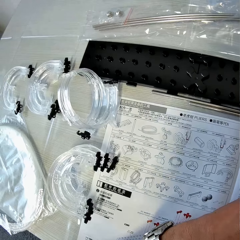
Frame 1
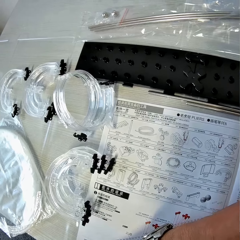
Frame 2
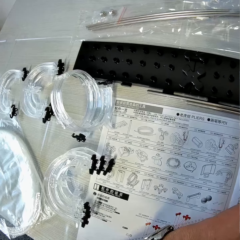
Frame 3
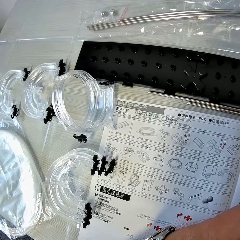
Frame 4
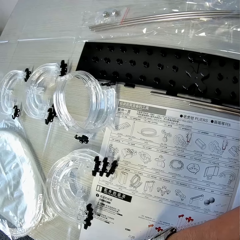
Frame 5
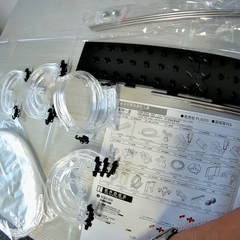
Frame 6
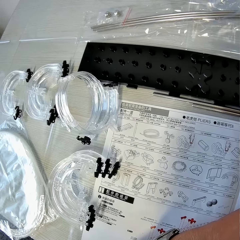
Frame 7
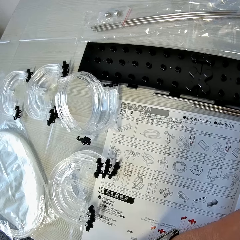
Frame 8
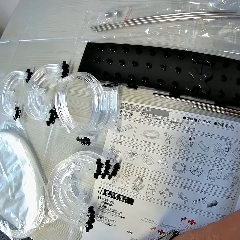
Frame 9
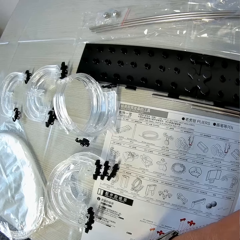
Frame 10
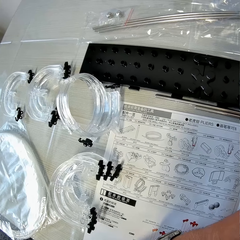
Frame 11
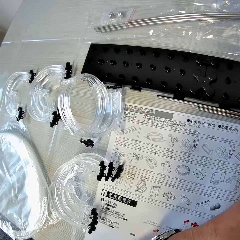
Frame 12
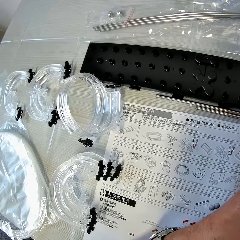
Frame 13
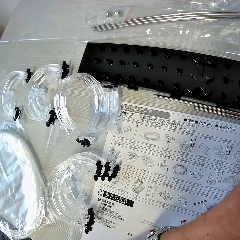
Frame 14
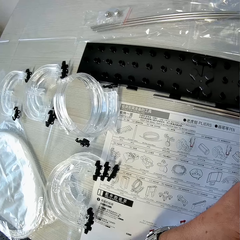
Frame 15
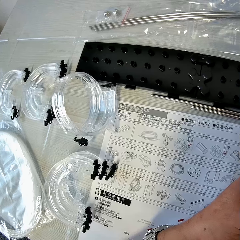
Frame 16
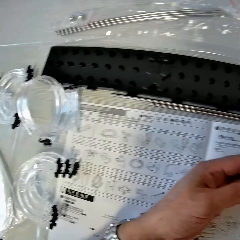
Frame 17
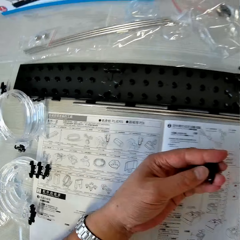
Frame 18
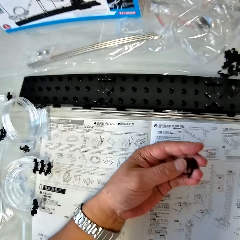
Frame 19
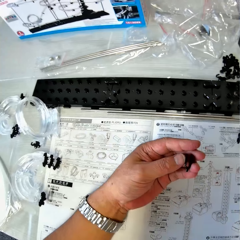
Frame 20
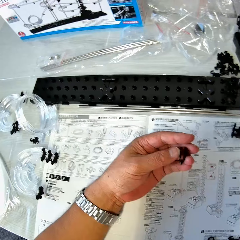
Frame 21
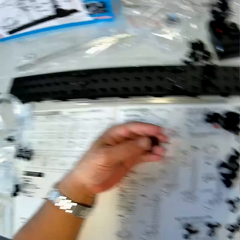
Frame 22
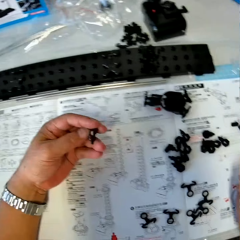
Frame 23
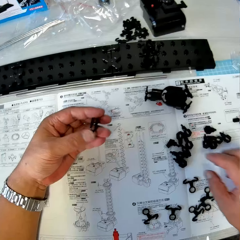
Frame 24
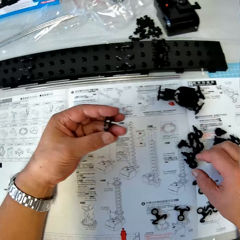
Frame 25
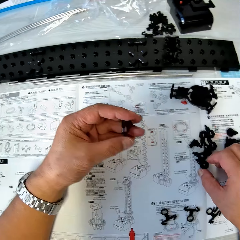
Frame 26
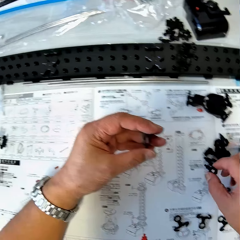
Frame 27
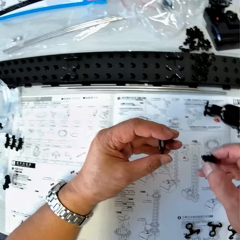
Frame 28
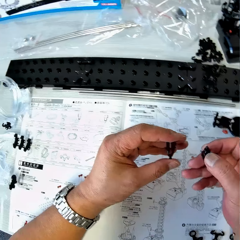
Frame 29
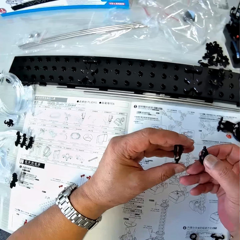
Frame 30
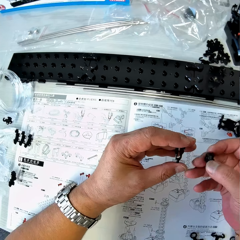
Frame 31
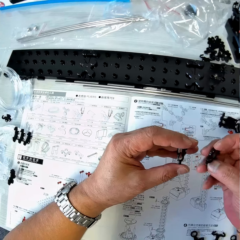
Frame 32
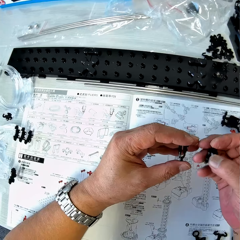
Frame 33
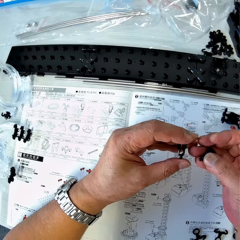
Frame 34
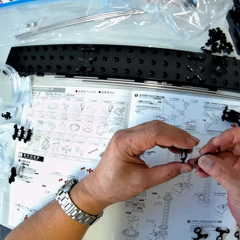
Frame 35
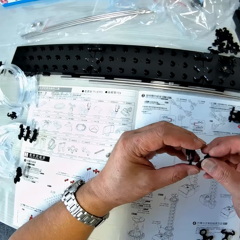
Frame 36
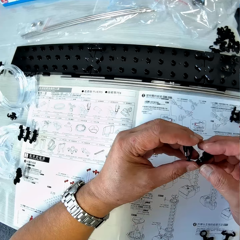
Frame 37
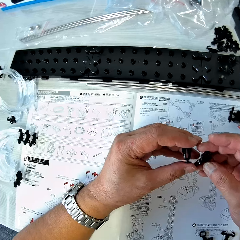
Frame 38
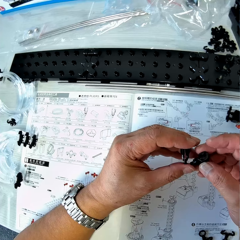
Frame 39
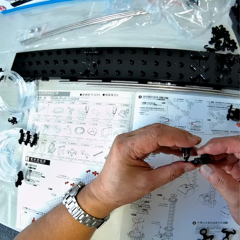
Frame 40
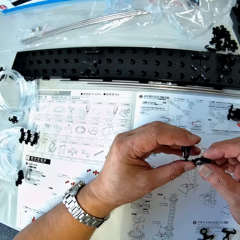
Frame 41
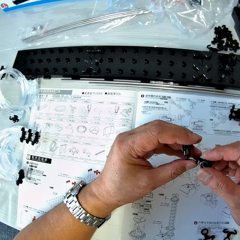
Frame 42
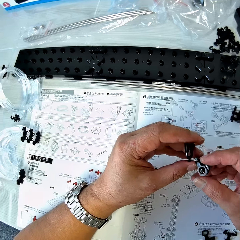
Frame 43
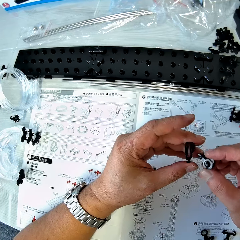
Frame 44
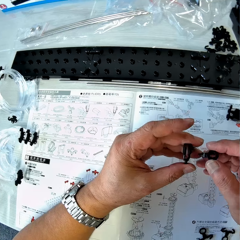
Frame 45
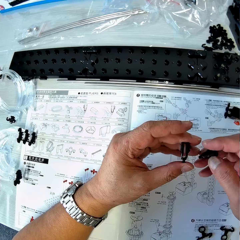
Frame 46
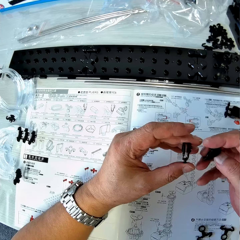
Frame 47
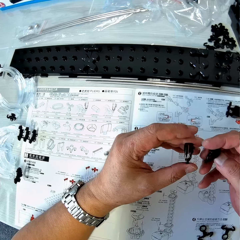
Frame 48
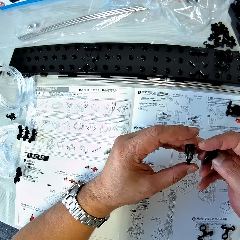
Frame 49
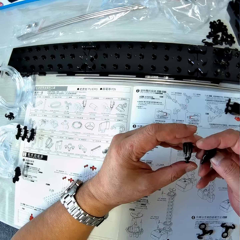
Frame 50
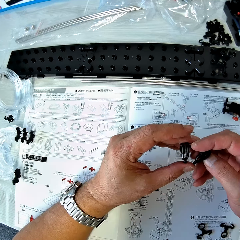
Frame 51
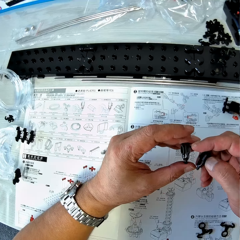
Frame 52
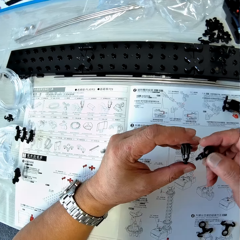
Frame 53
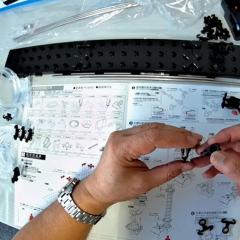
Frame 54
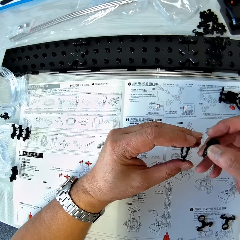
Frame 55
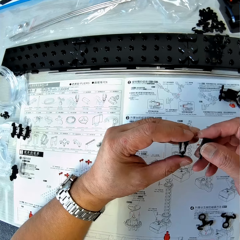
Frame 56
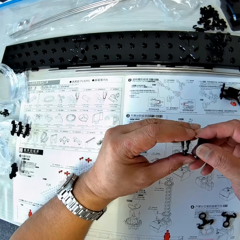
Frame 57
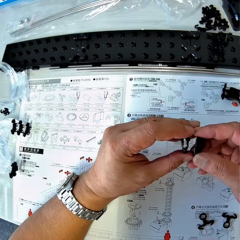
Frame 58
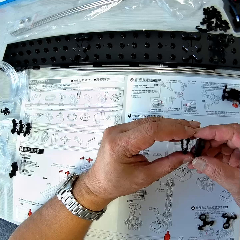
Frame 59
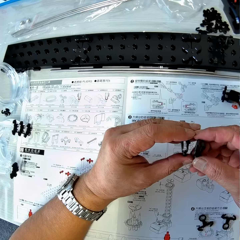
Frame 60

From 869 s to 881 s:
The camera wearer looks at the drawings on the paper. He looks at the arm holder in the hand. He holds the arm holder in his left hand. He picks up another arm holder from the table with his right hand. He checks the two arm holders in his hands.

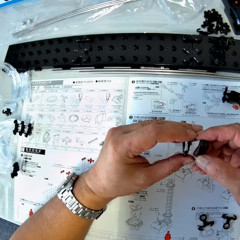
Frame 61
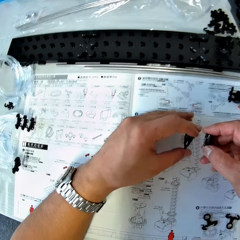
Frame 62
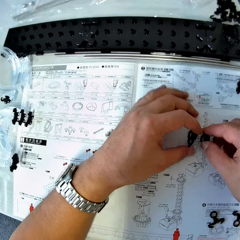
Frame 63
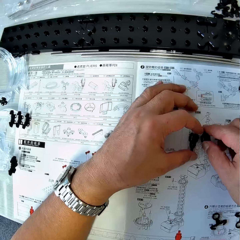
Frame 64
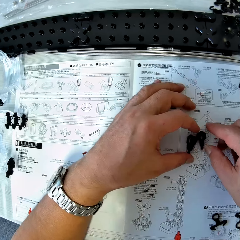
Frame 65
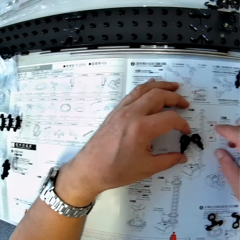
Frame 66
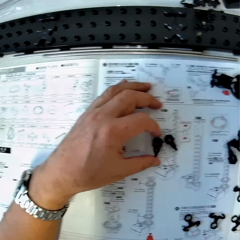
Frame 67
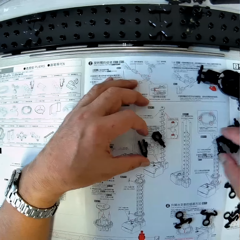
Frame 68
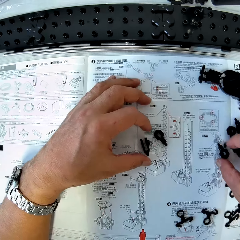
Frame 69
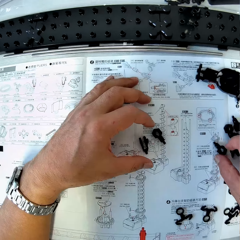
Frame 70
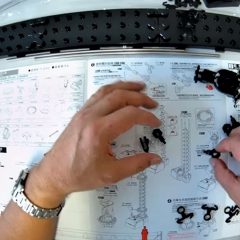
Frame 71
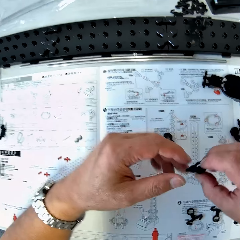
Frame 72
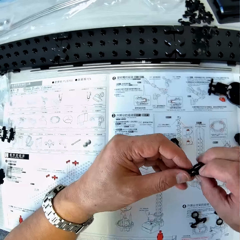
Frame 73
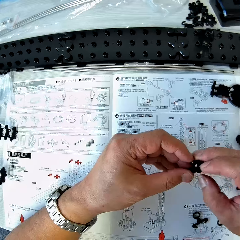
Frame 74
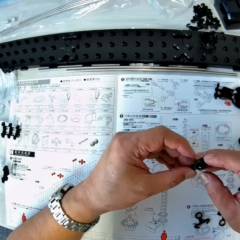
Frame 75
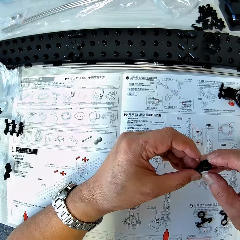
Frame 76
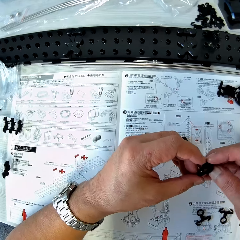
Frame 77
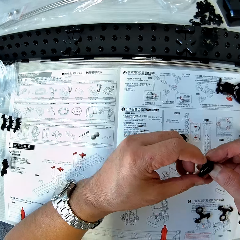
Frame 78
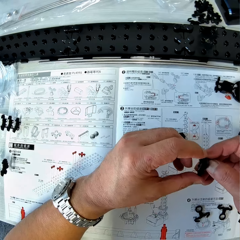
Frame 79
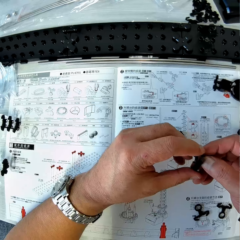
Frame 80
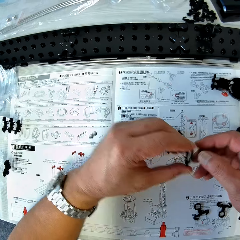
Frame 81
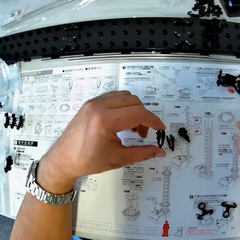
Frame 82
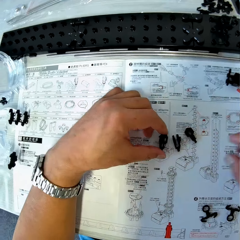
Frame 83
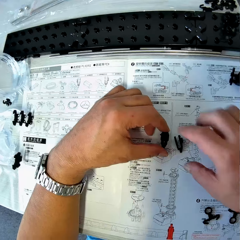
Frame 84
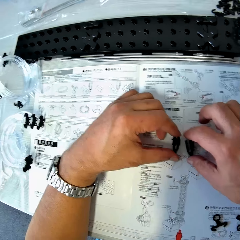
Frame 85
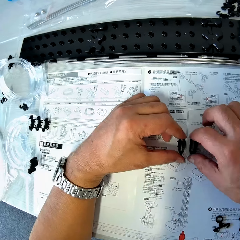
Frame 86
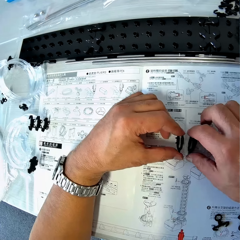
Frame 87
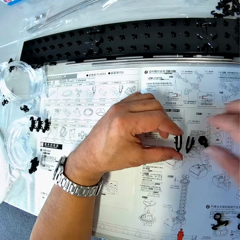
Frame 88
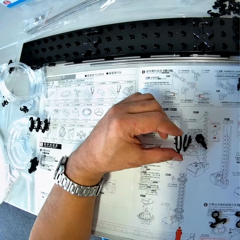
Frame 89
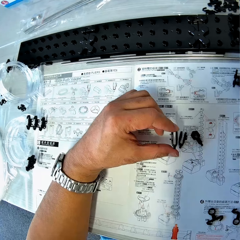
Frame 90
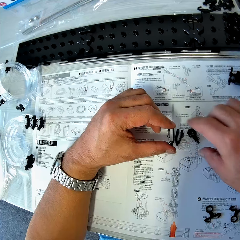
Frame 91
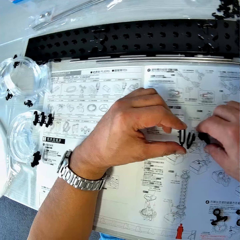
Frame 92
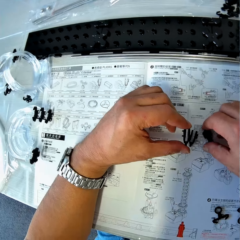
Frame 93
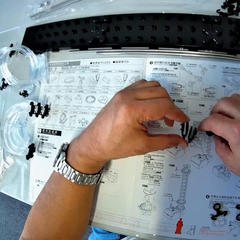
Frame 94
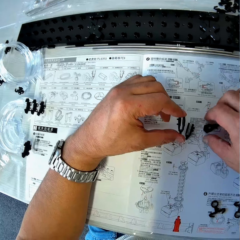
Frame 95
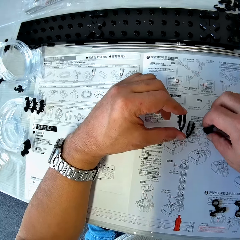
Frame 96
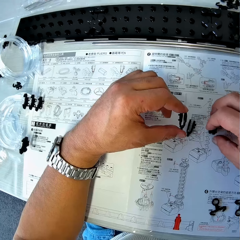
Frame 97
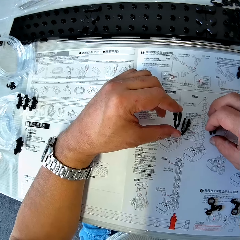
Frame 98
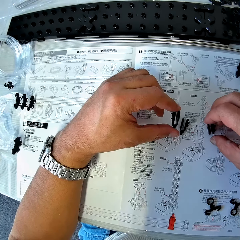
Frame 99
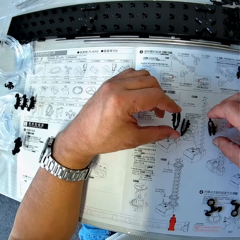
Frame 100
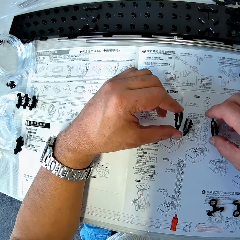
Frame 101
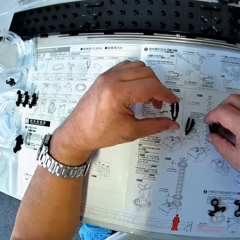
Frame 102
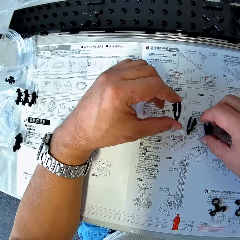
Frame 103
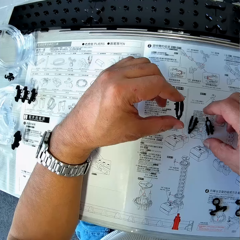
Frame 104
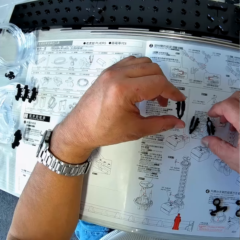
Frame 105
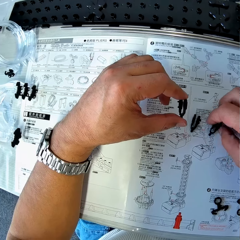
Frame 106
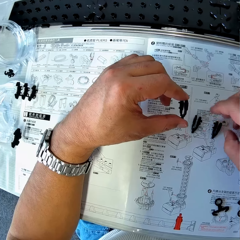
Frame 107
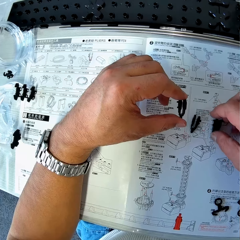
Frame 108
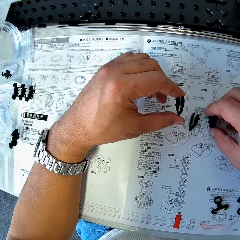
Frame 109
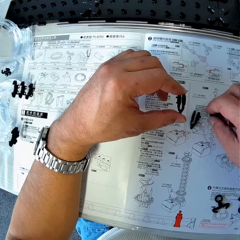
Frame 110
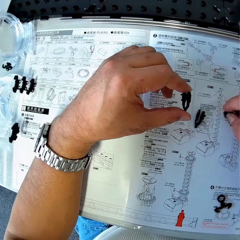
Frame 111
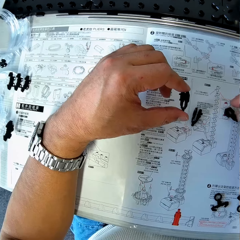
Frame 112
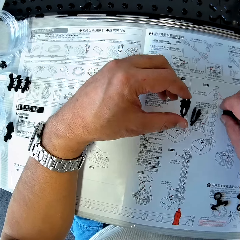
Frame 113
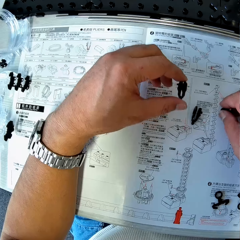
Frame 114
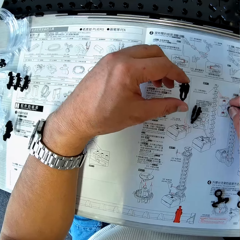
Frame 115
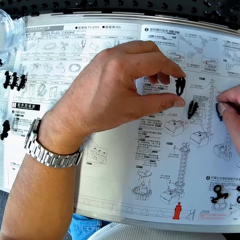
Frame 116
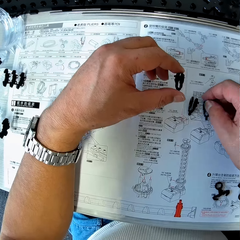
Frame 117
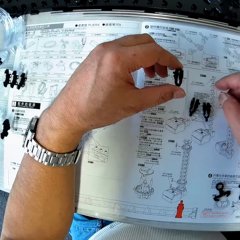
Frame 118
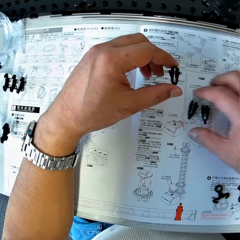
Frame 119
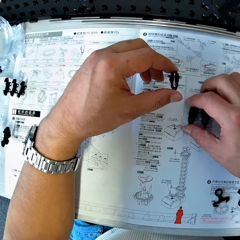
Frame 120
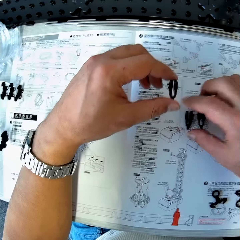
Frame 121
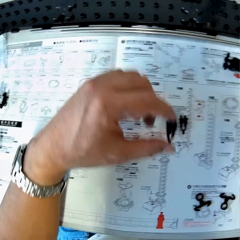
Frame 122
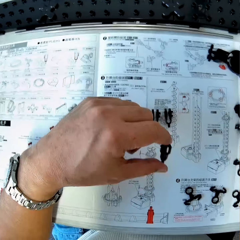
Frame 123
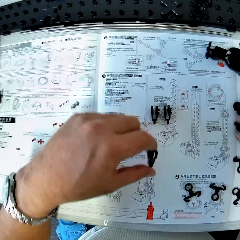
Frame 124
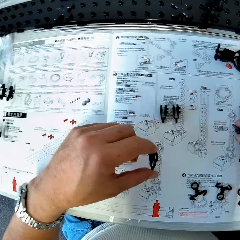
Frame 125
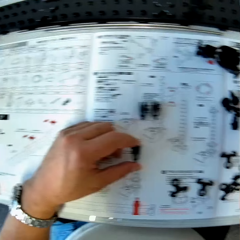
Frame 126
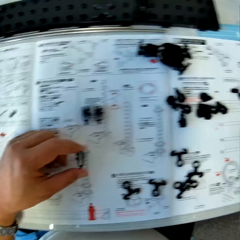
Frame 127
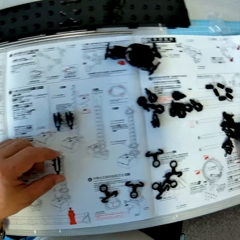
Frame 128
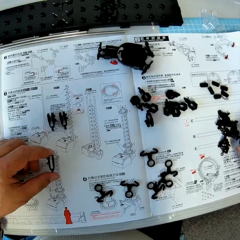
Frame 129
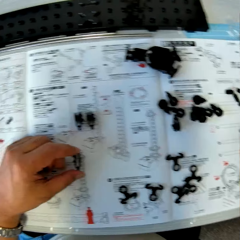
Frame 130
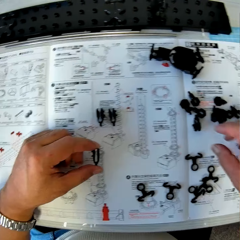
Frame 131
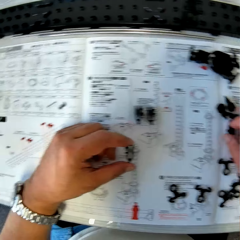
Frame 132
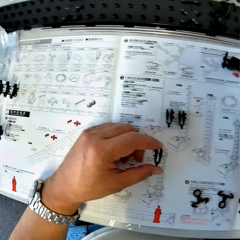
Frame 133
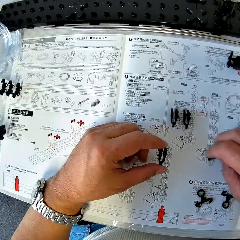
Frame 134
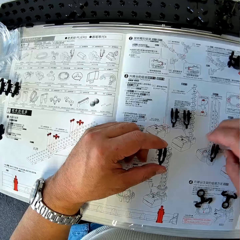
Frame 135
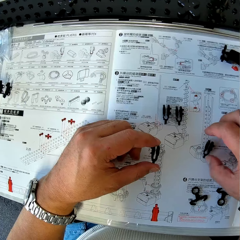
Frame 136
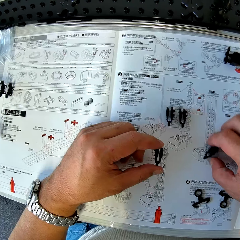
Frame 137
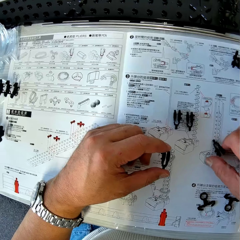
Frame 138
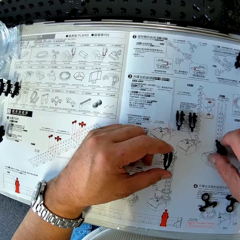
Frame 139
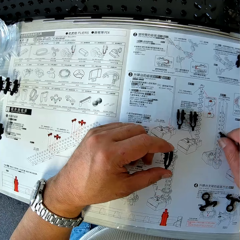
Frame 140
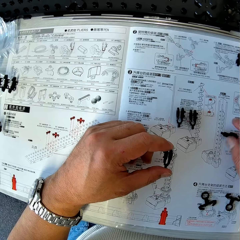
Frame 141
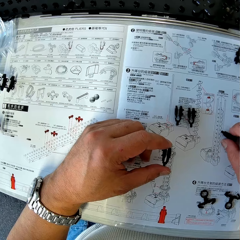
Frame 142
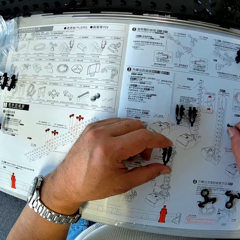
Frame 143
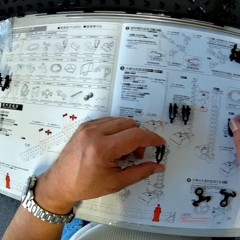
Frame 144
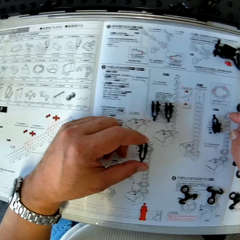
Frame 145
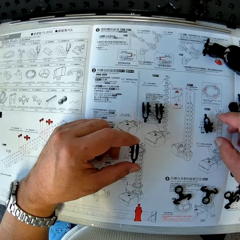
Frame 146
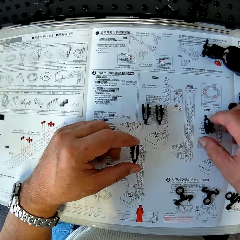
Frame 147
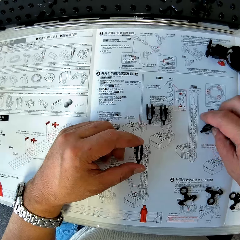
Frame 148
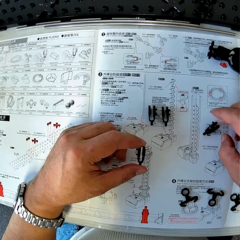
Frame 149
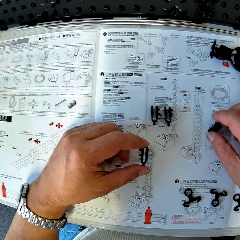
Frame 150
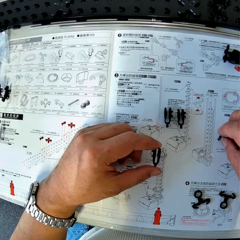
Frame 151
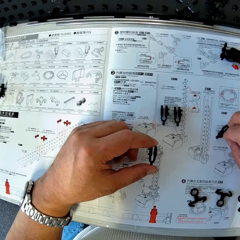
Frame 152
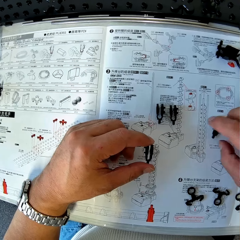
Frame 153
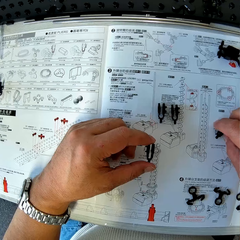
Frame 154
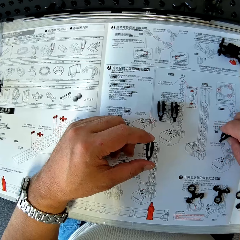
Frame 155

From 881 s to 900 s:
The camera wearer drops the two arm holders on the table. He picks up an arm holder from the table. He checks the arm holder in his hand. He lowers the arm holder to the table. He holds another arm holder on the table with his right hand. He adjusts the arm holders. He turns an arm holder with his right hand on the table. He puts the two arm holders together on the table. He moves an arm holder on the table. He checks an arm holder on the table. He picks up an arm holder and turns the arm holder.
